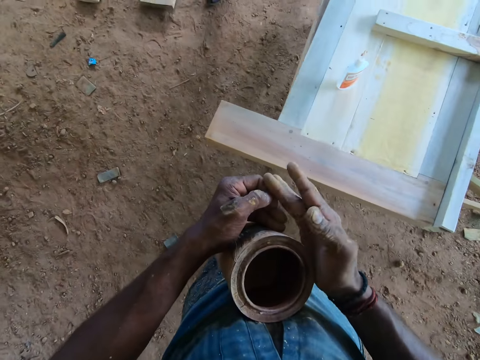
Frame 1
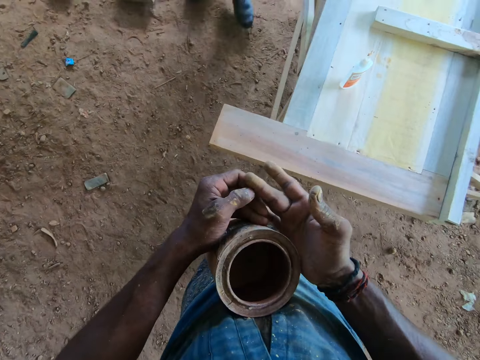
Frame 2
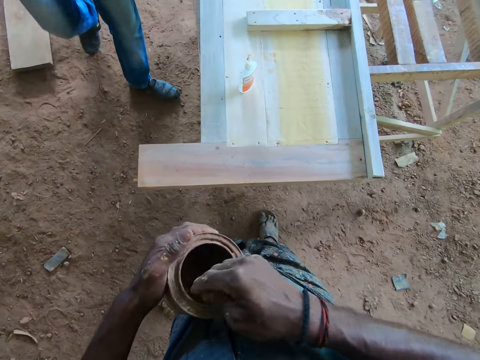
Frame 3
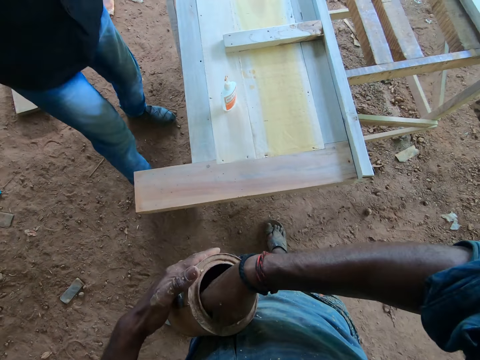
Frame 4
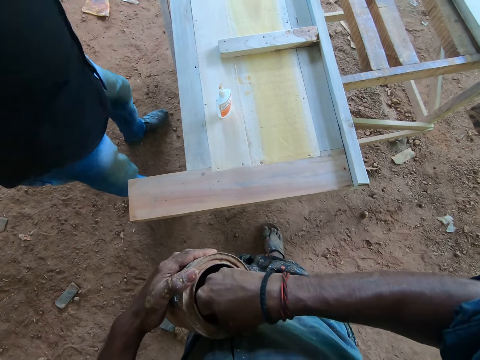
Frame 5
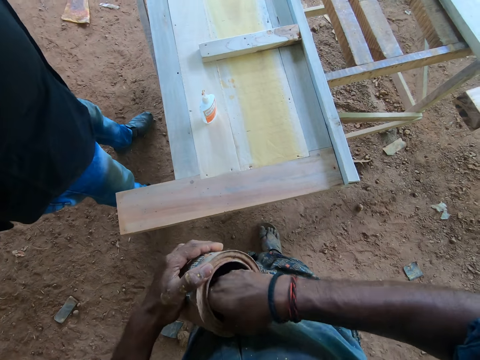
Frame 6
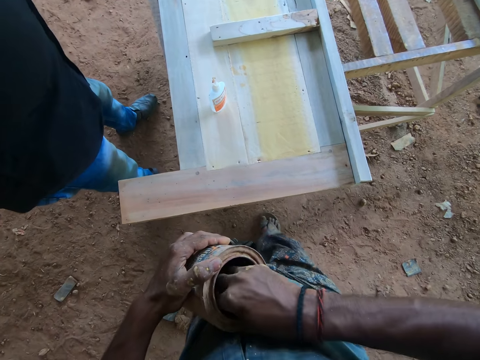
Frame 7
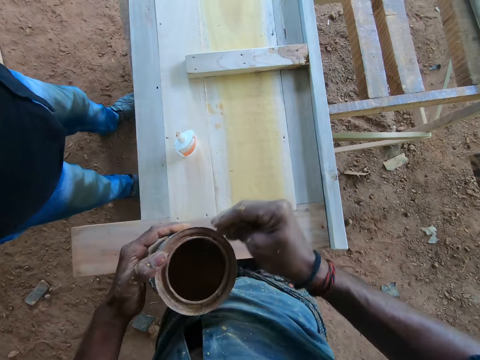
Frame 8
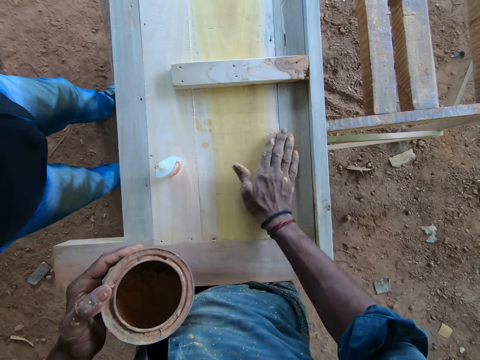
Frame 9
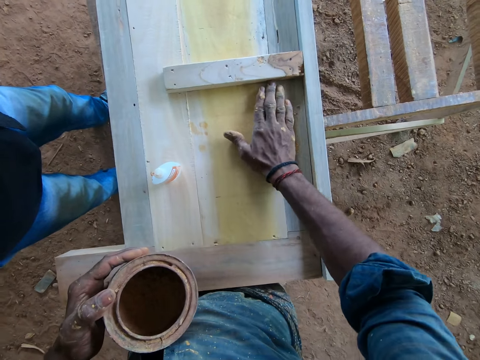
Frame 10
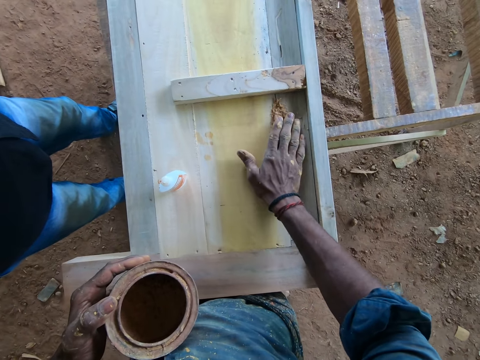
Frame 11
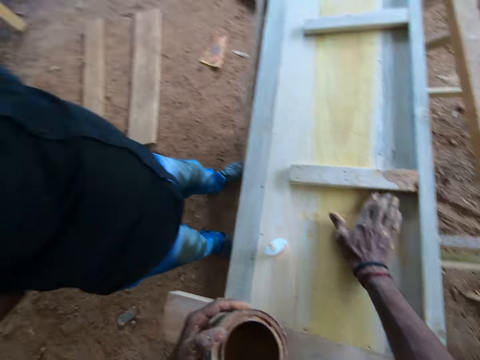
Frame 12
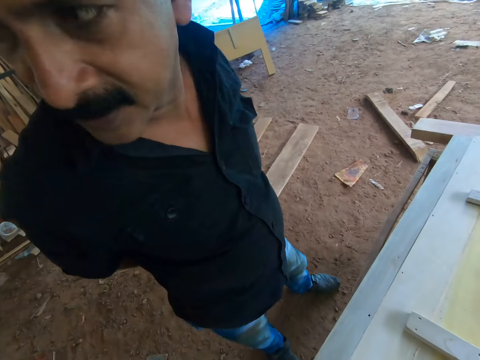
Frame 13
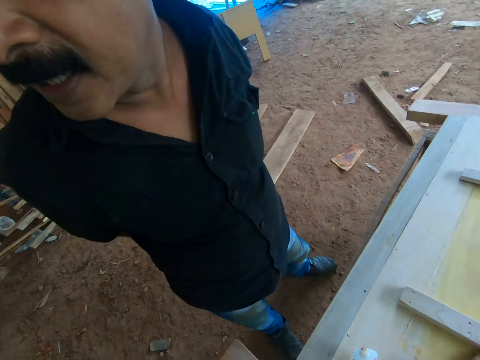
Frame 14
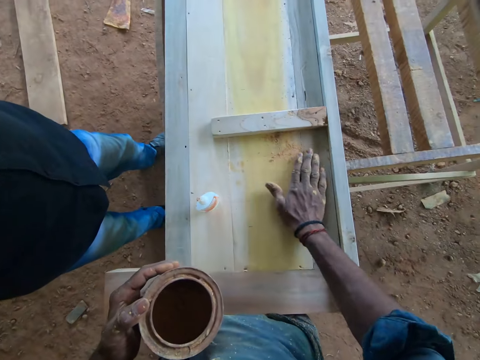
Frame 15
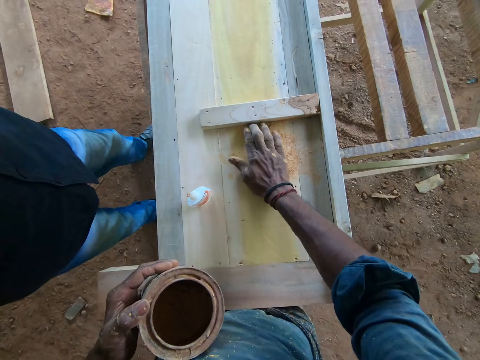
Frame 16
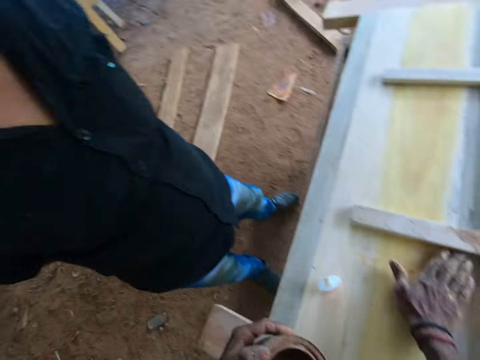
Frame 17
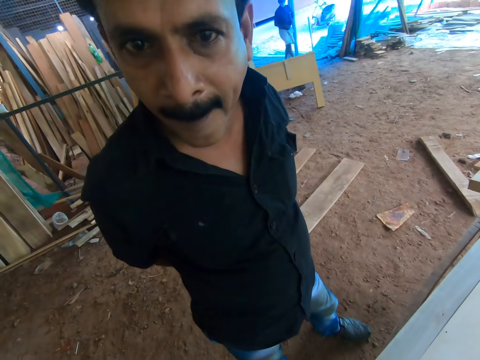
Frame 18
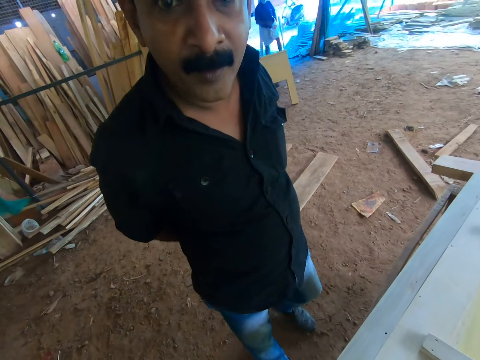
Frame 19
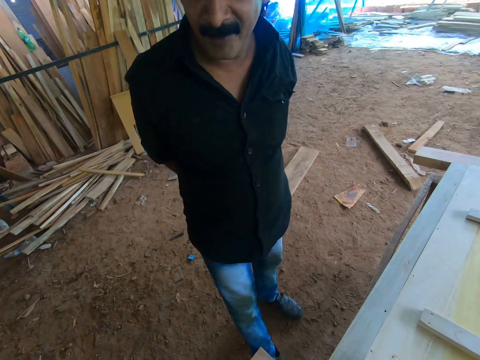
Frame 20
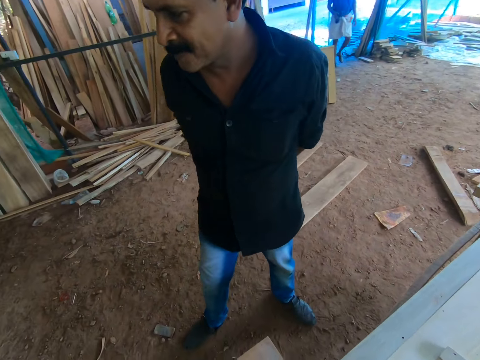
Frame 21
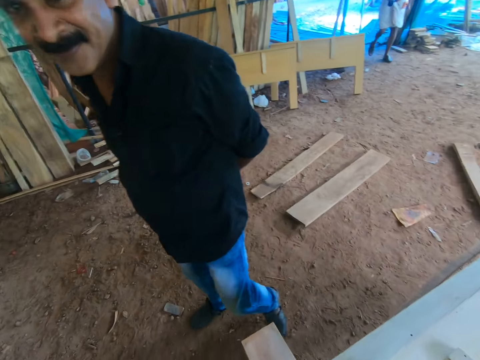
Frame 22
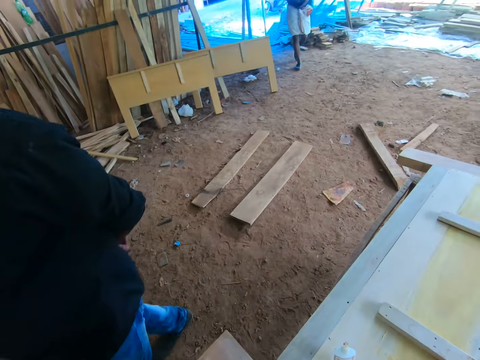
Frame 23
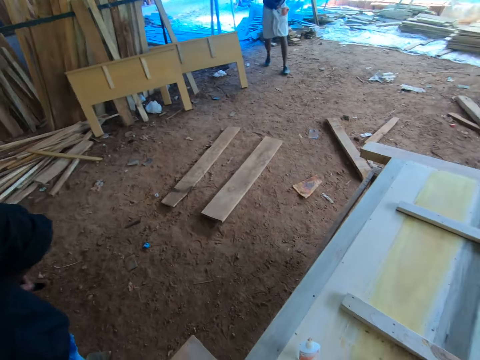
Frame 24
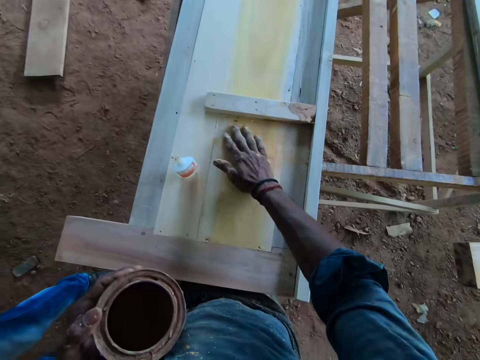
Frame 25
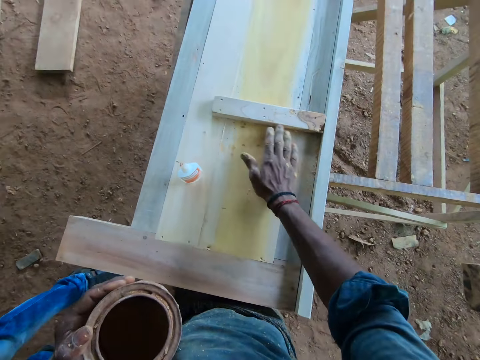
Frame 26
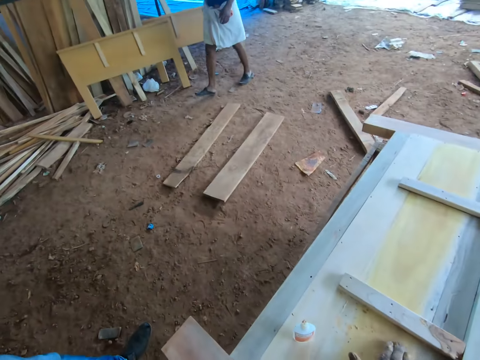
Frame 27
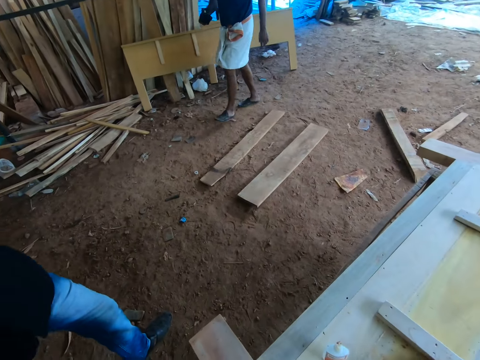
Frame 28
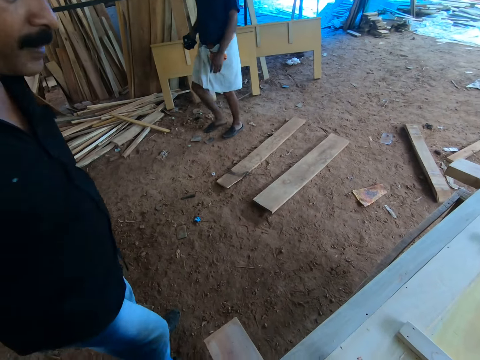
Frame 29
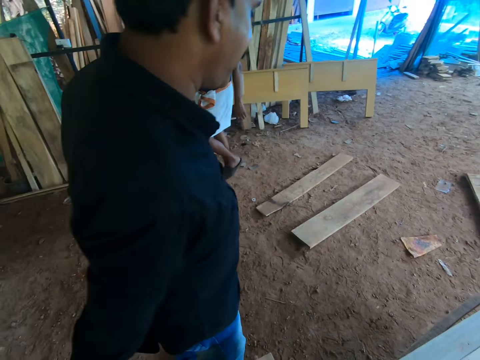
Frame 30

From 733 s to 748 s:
The camera wearer talks to a man. They pick timber coat from the tin with hand. They spread the timber coat on the wood with hands. They drop something. Another man talks to the camera wearer. The camera wearer rubs something on the board. They talk to the other man and look at the other man.

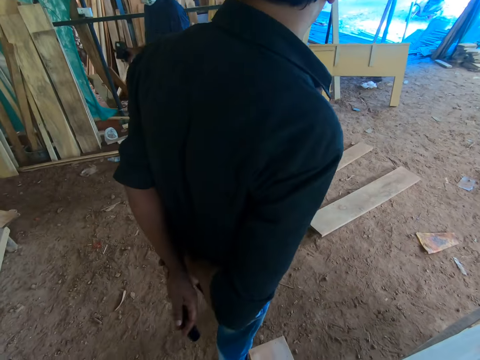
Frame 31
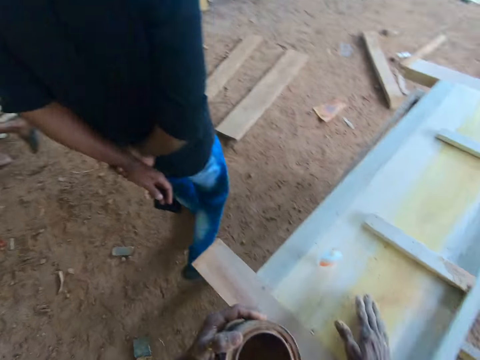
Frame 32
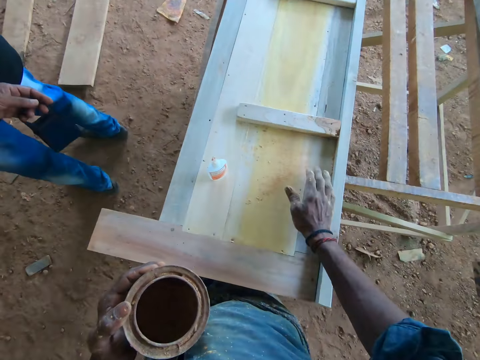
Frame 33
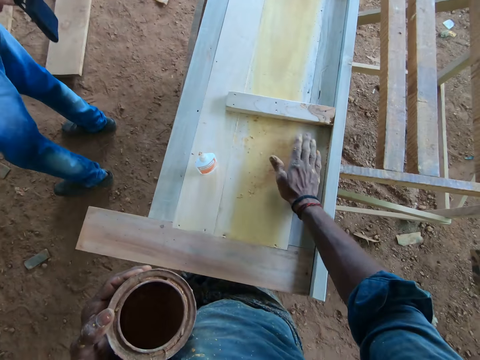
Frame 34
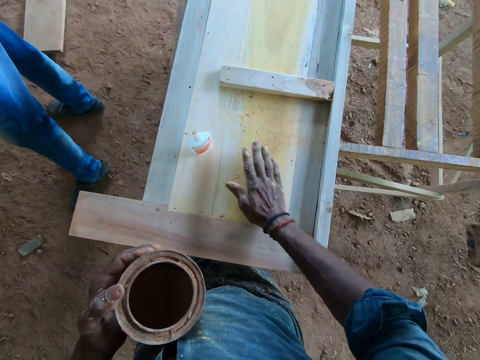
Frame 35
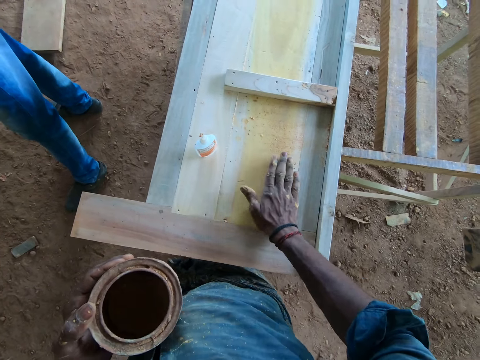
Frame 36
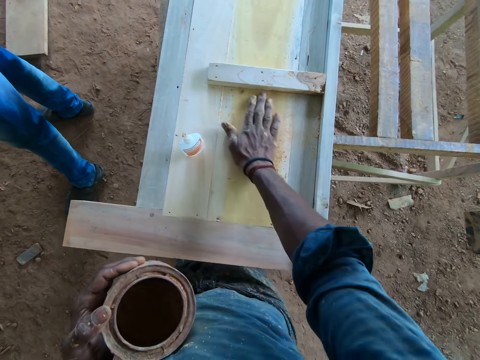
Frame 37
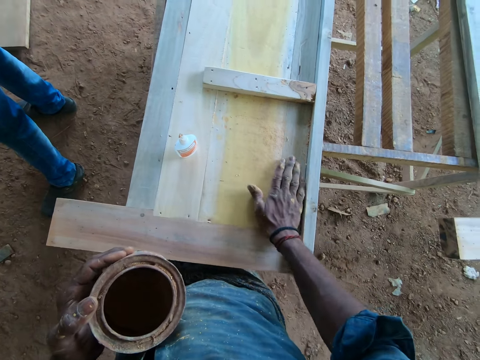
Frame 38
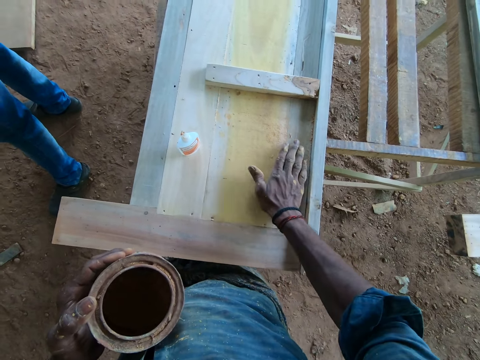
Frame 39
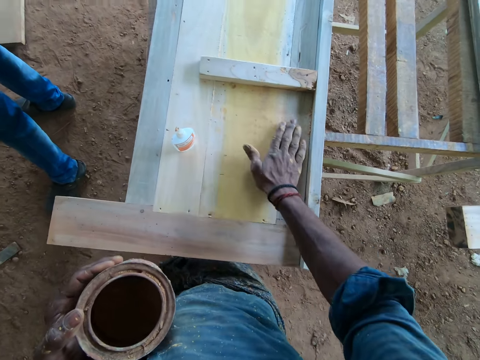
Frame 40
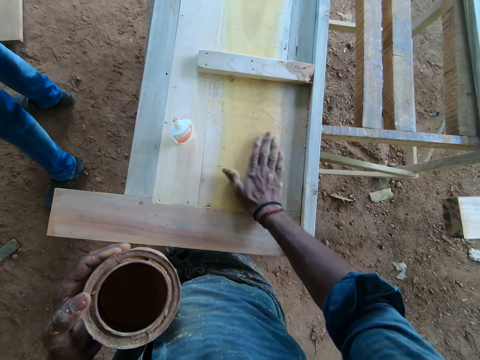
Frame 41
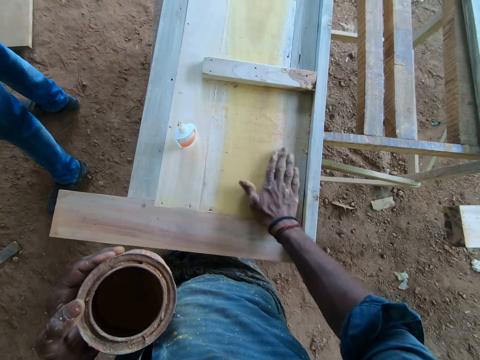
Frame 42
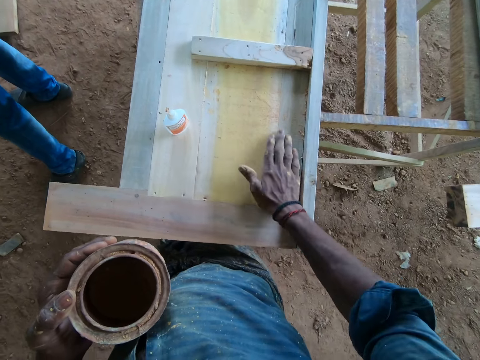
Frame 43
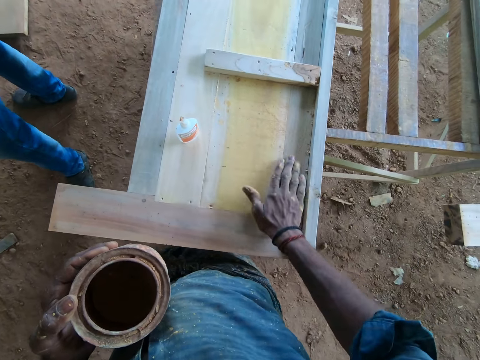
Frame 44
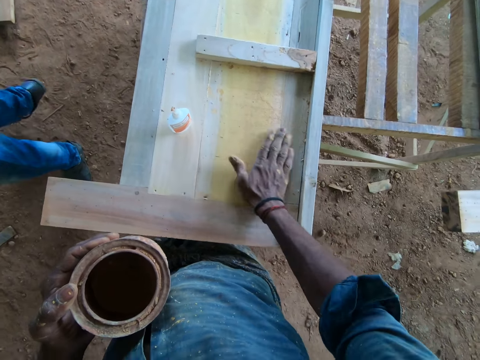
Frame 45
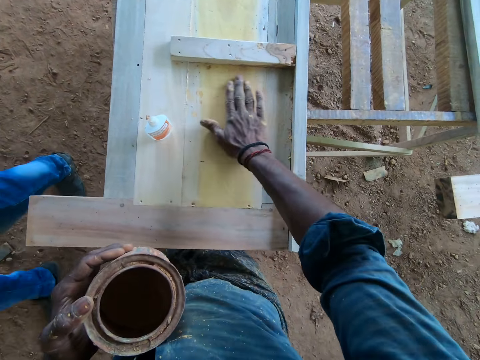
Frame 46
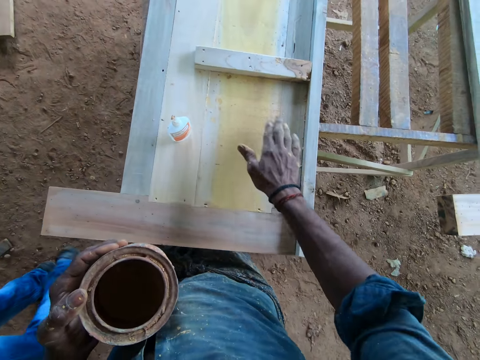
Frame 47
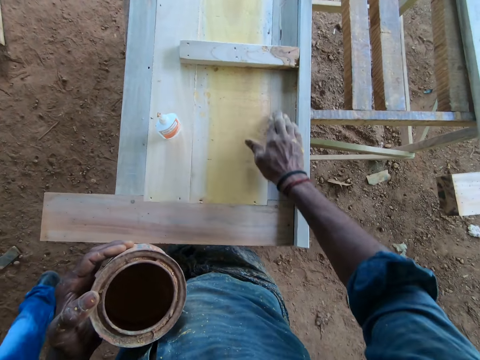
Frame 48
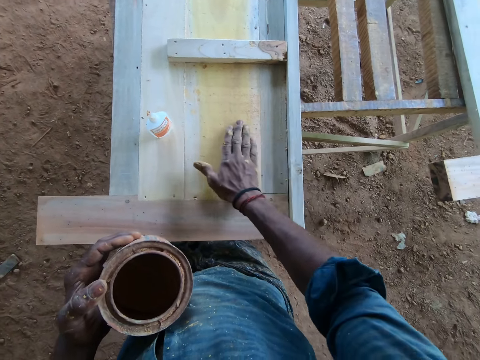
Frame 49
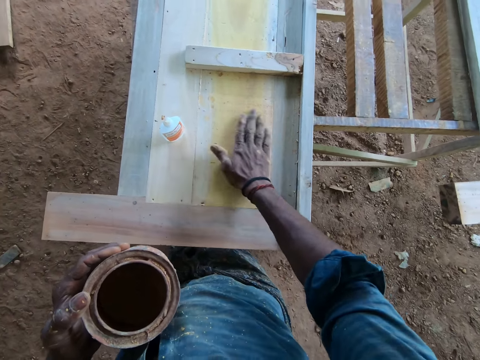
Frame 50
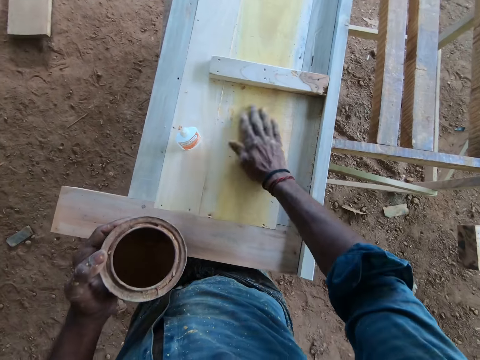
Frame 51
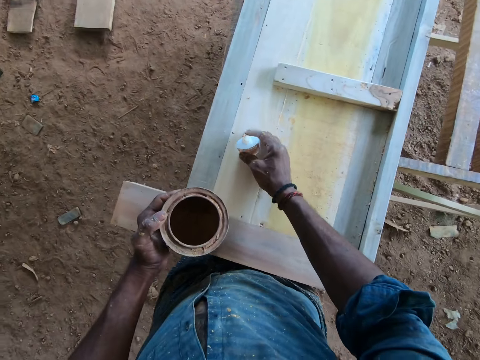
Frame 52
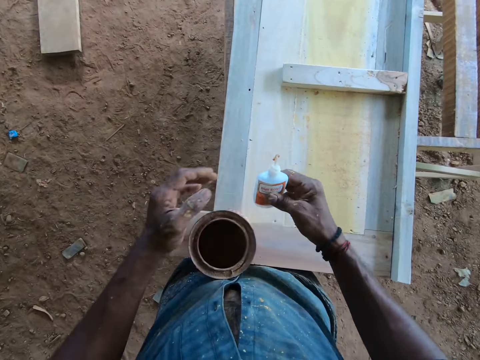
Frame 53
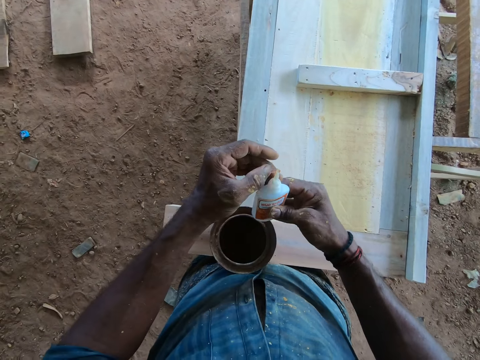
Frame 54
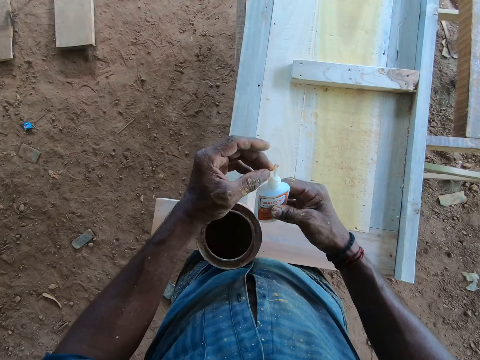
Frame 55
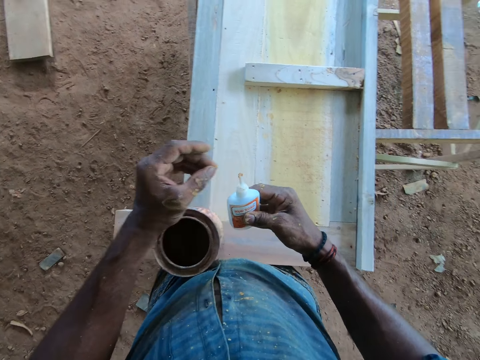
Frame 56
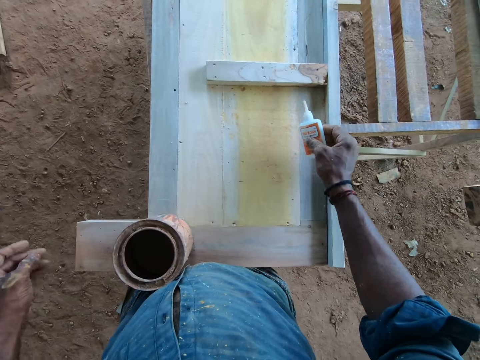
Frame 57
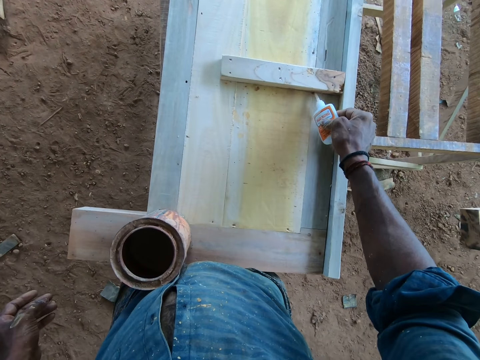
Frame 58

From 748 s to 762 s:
The camera wearer puts down the timber coat tin. They pick a wood glue. They pull something from the glue. They apply the glue on the board.
